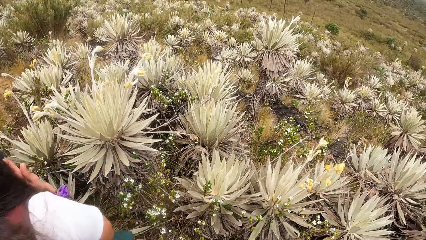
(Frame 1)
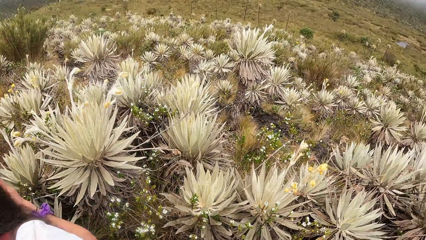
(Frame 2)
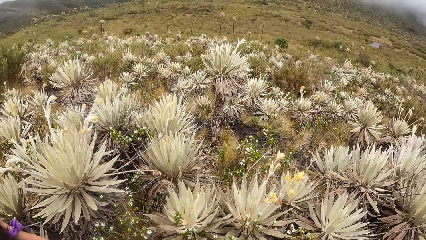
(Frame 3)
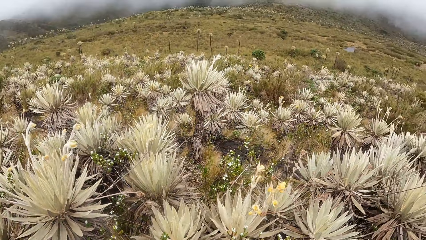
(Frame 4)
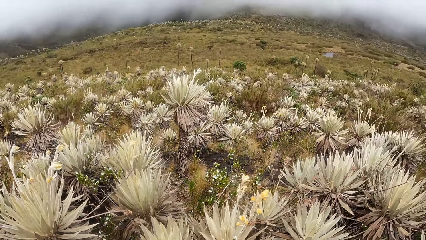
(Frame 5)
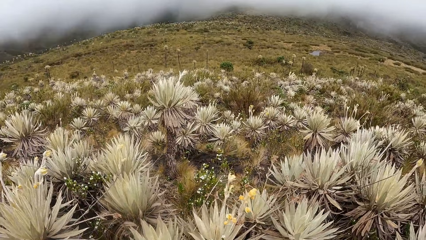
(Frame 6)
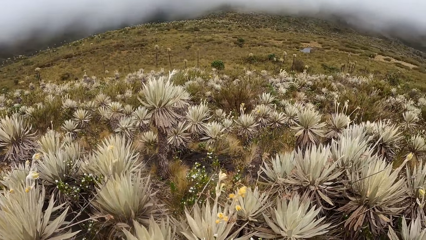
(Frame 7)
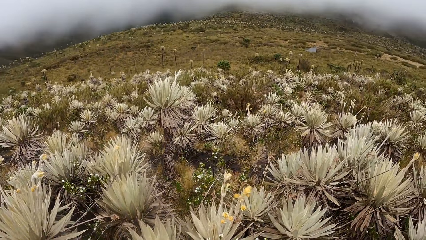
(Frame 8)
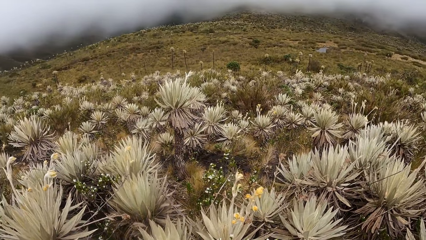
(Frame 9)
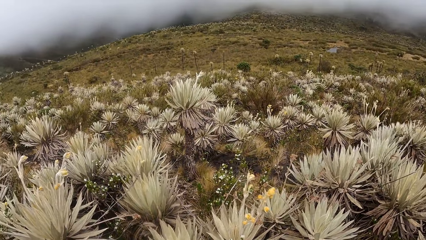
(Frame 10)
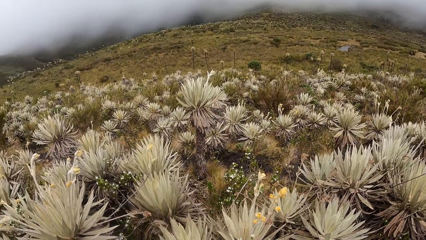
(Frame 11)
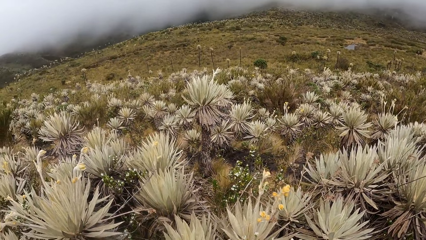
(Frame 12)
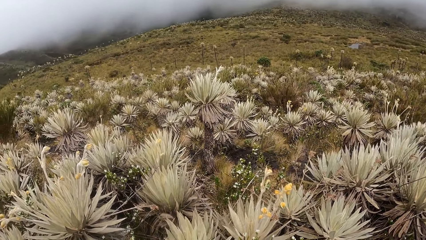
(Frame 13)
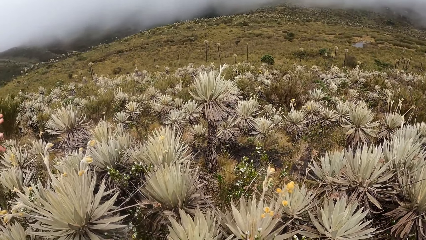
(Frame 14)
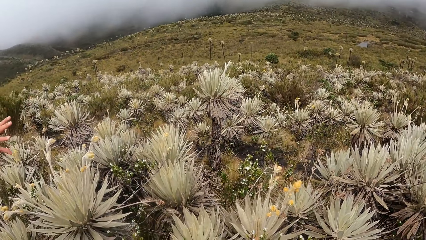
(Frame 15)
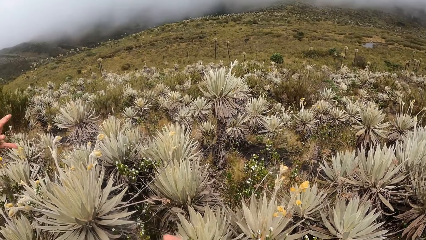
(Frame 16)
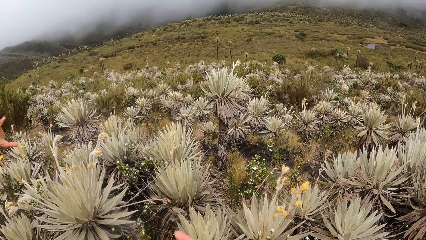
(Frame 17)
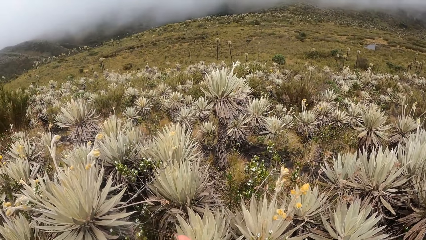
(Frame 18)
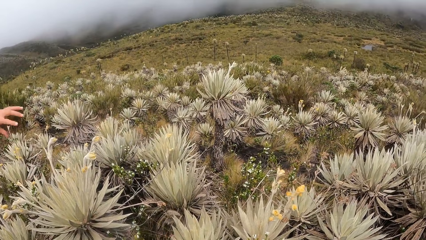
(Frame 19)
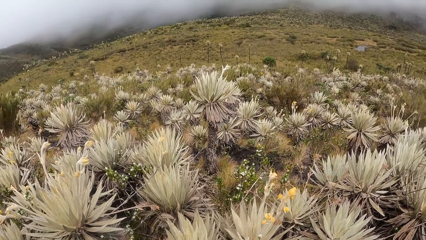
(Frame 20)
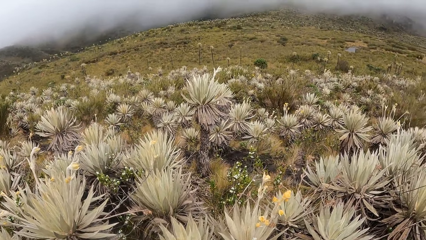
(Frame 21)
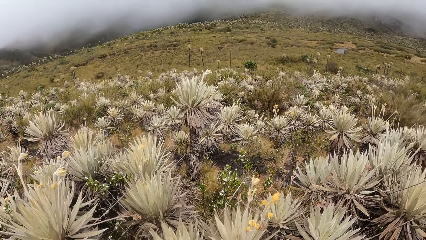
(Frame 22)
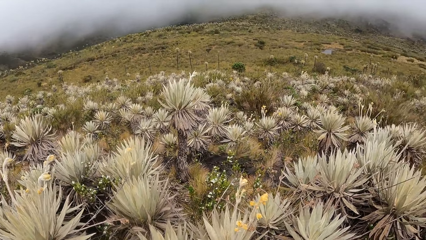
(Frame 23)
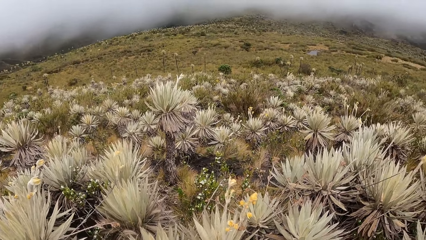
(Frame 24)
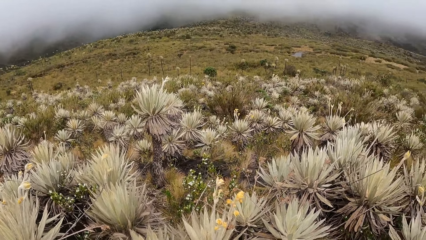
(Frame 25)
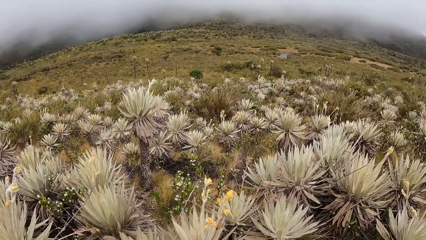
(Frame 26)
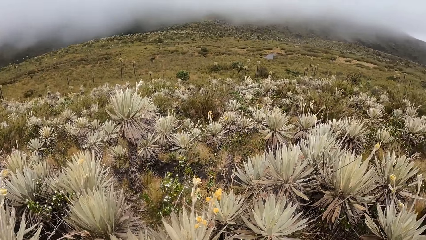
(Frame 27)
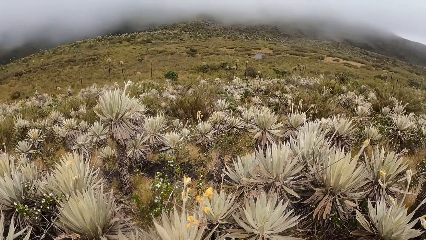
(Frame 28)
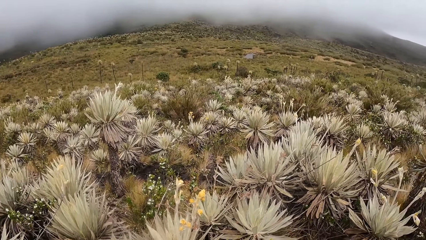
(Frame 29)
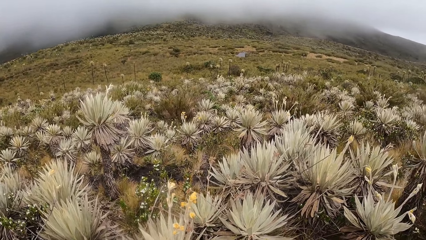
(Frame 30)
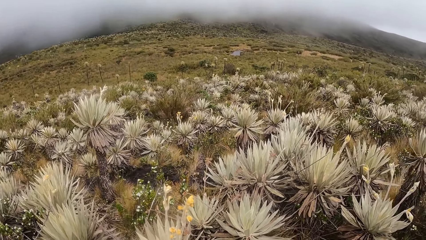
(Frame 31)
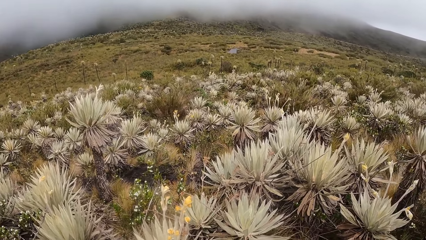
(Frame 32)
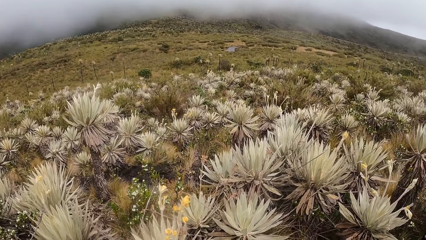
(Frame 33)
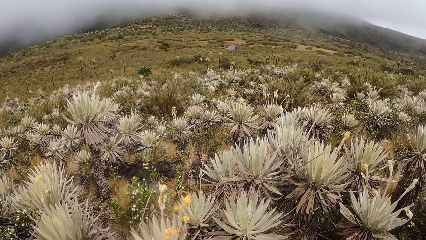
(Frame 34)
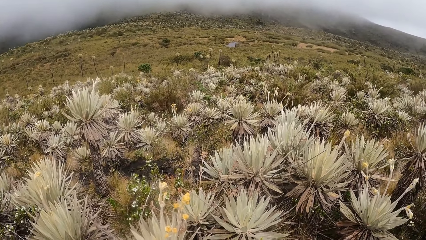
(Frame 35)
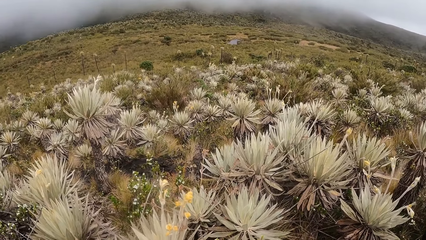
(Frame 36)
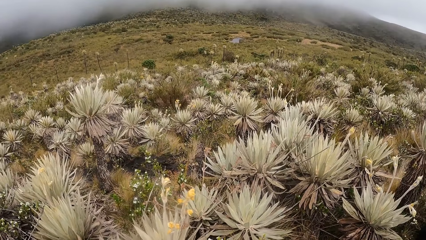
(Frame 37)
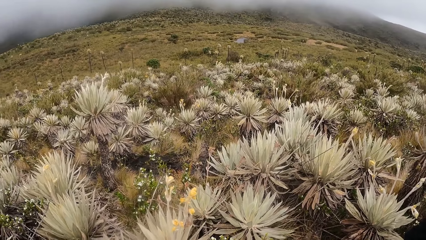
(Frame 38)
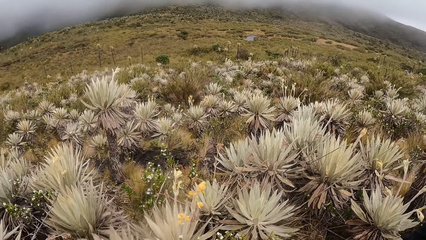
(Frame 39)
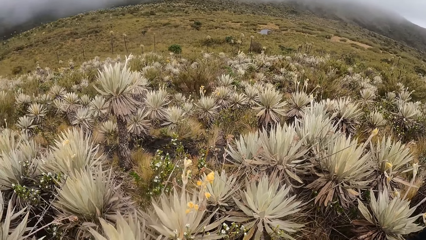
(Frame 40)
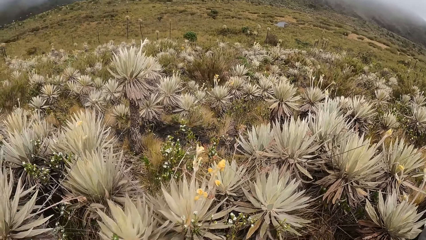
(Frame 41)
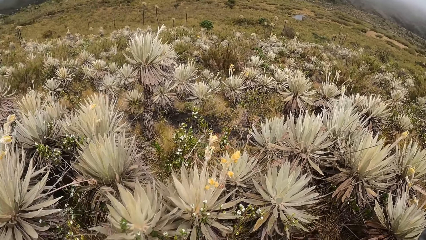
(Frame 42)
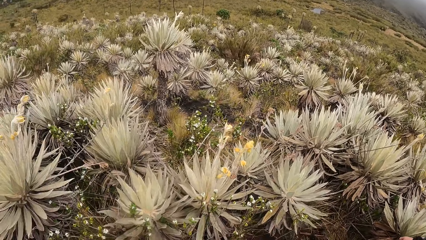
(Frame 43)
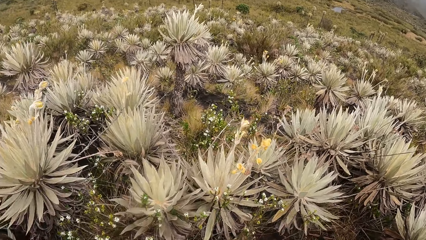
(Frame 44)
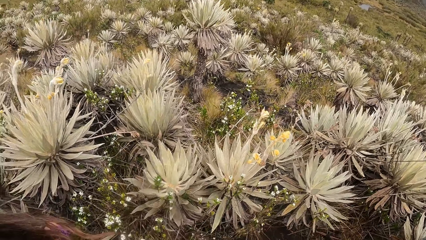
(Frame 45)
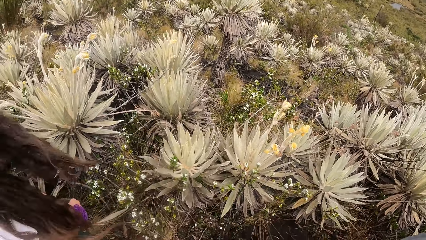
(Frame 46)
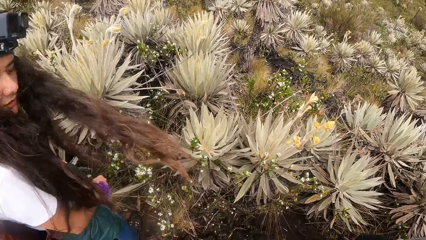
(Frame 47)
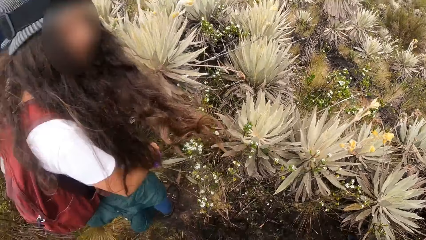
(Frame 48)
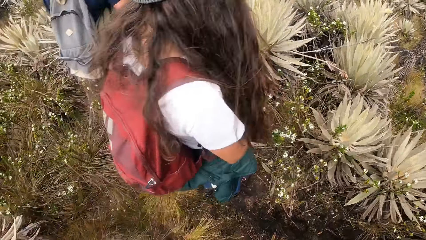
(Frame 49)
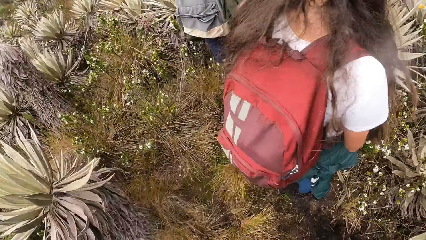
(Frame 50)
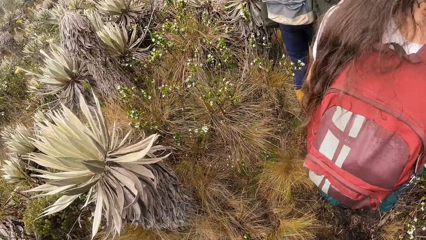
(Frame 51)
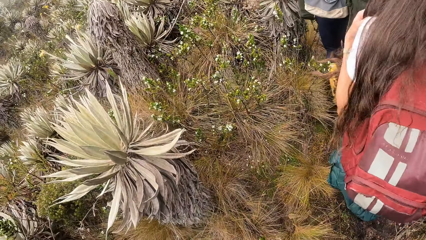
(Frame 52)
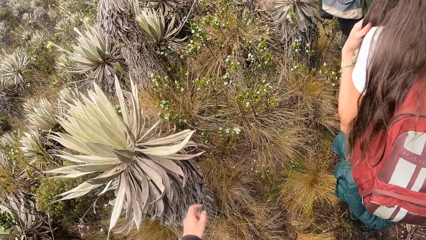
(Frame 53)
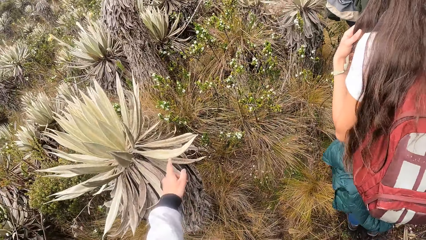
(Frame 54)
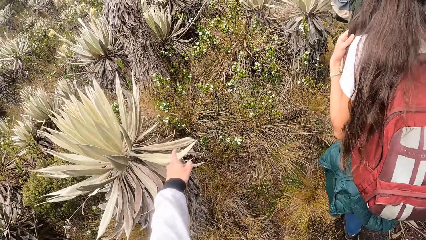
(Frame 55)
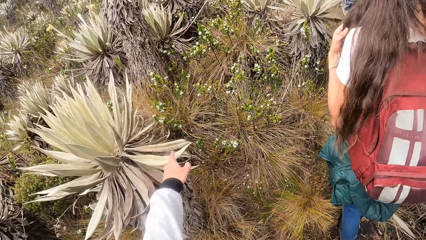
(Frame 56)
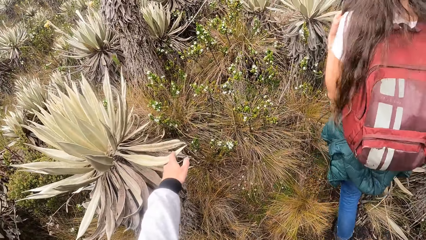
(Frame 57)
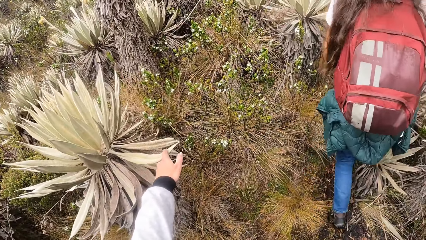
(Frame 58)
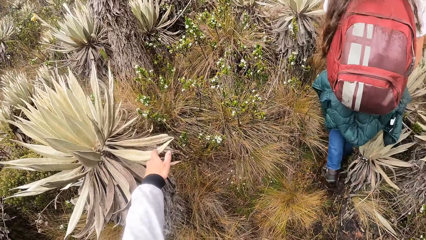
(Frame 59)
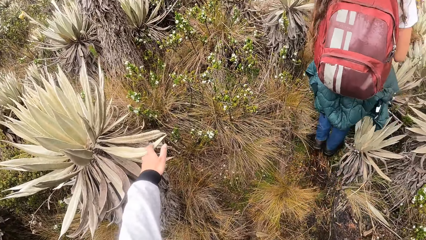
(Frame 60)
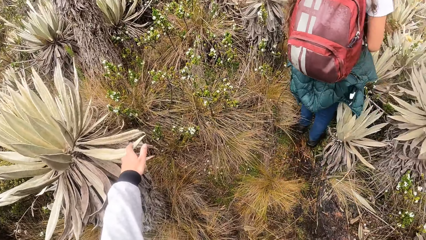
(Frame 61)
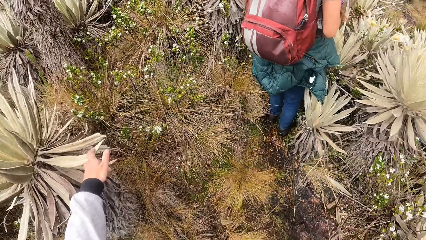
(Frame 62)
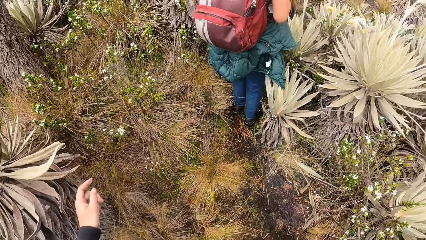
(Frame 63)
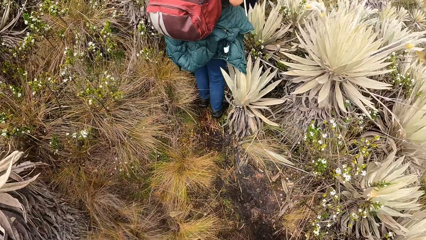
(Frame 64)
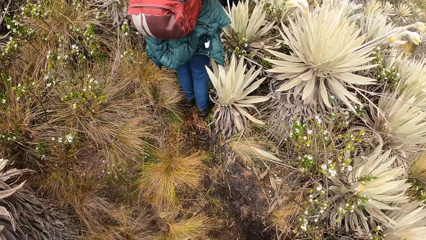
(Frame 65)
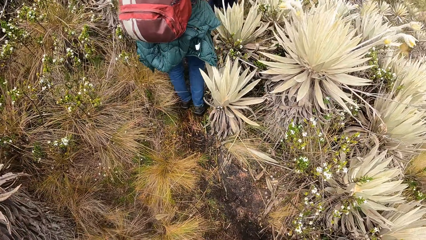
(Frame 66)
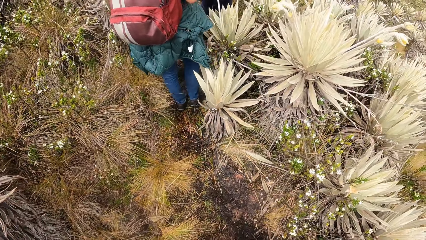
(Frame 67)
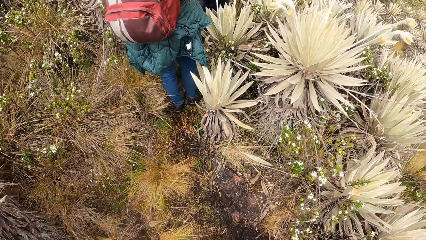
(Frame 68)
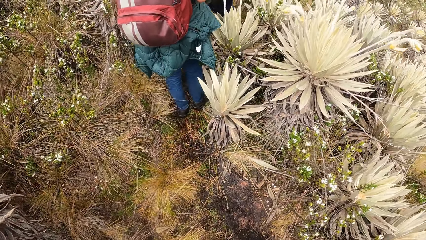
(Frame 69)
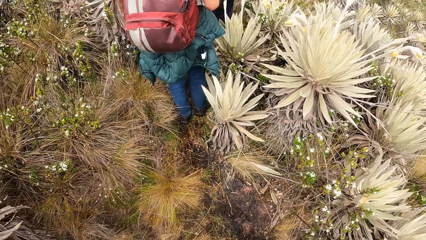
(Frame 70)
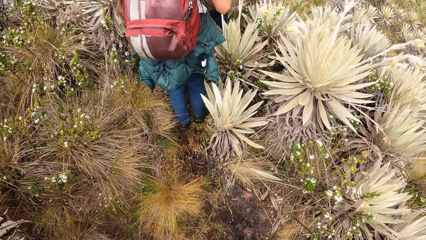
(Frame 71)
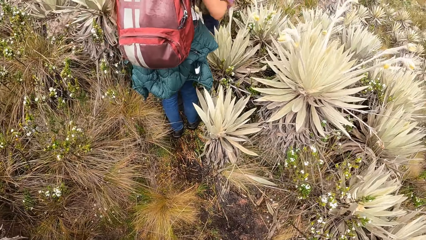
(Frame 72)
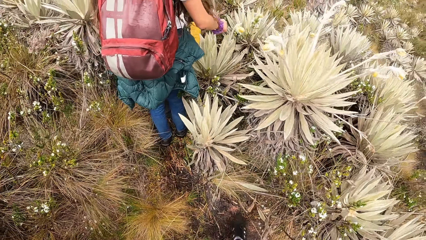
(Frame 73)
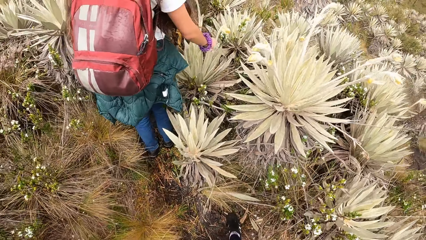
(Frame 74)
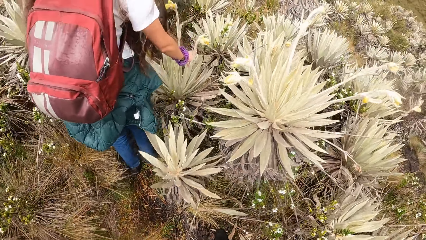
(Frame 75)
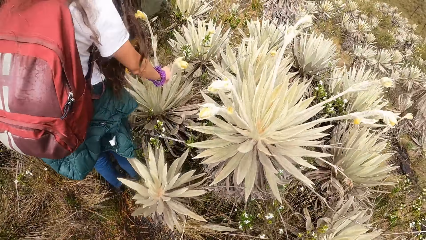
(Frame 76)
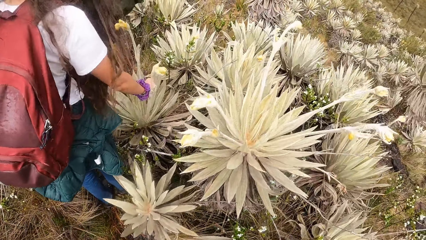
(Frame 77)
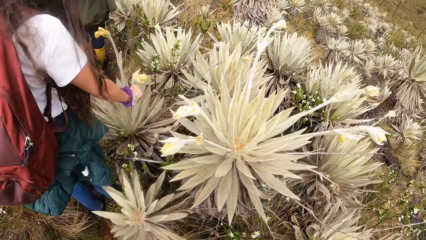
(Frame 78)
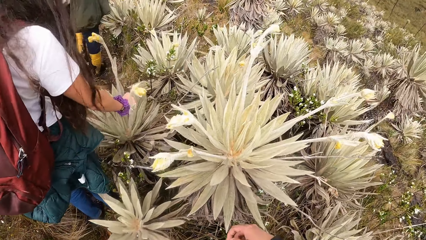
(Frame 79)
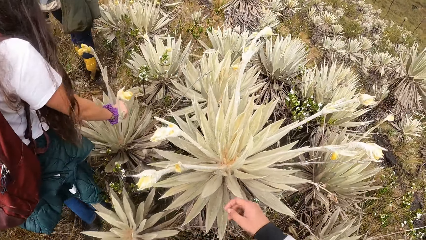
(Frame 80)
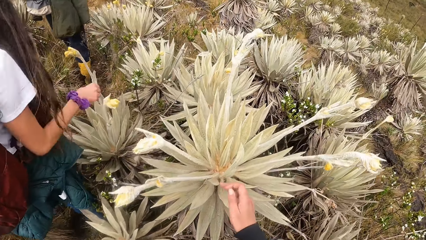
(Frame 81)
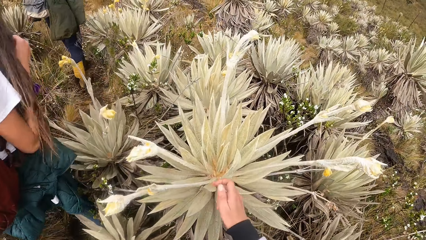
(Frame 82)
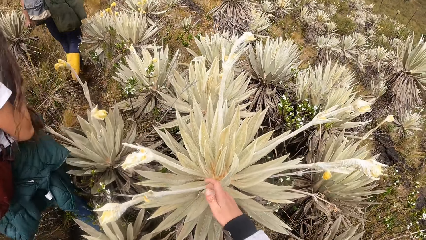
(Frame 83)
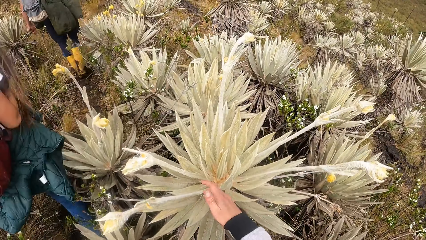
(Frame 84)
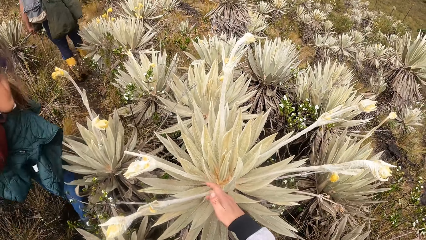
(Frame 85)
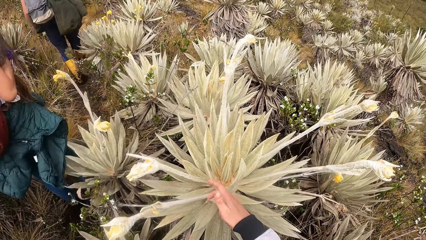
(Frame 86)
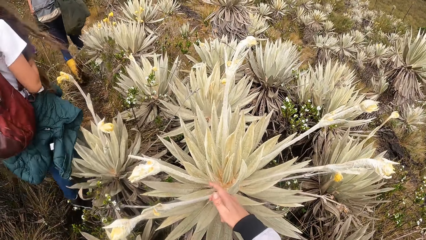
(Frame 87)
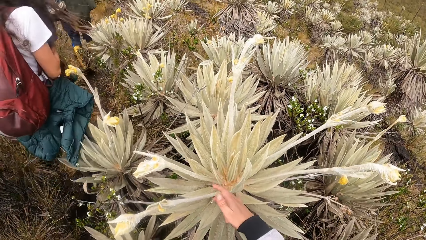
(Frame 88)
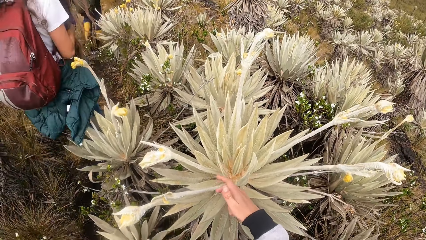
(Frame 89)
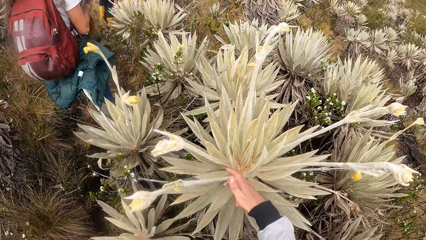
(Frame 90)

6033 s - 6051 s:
The camera wearer looks around the field. He touches a plant on the ground with his left hand. The woman walks down the pathway in the field. The woman touches a plant on the ground with her right hand. The camera wearer touches a plant on the ground with his right hand.
